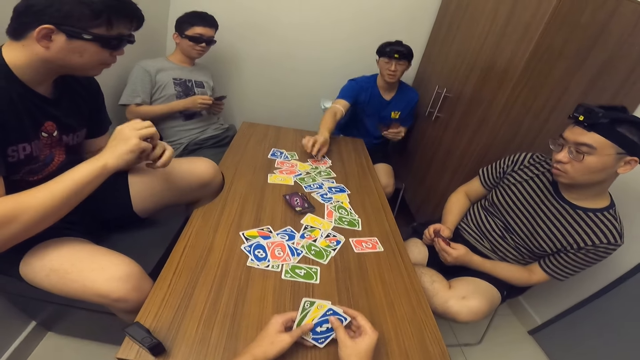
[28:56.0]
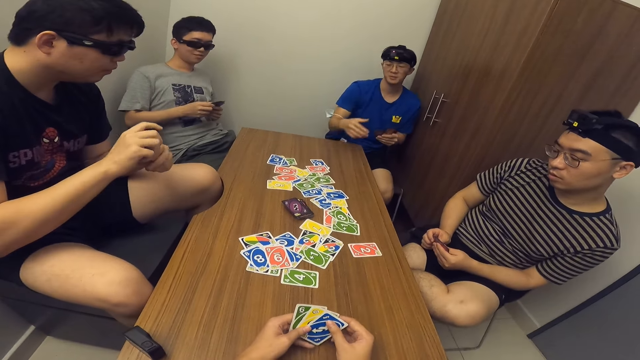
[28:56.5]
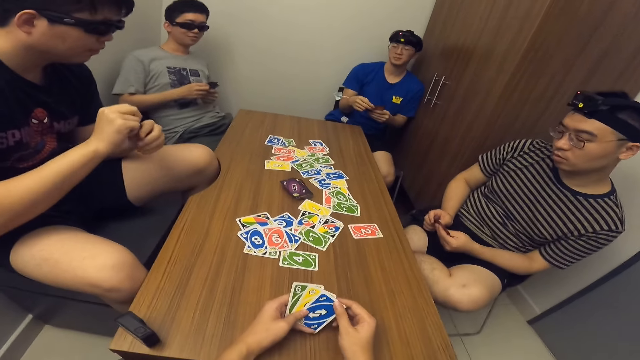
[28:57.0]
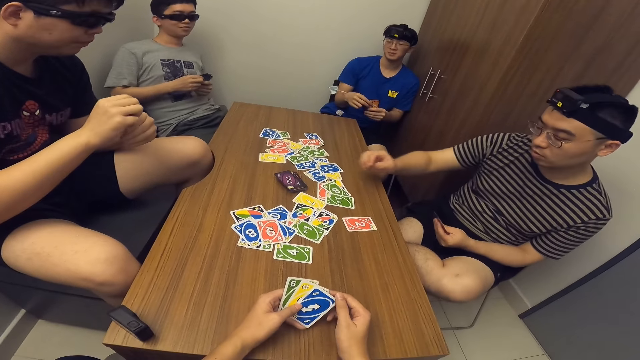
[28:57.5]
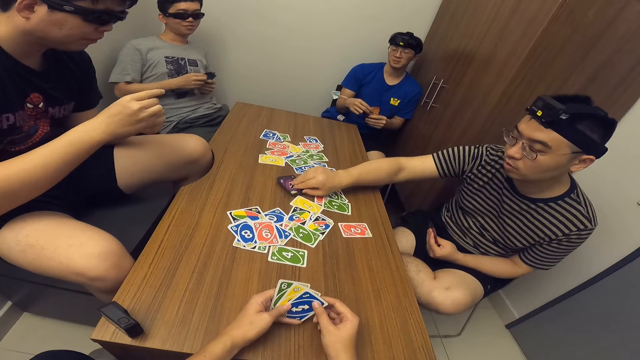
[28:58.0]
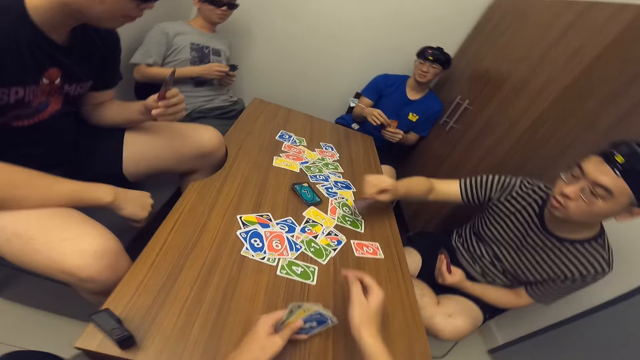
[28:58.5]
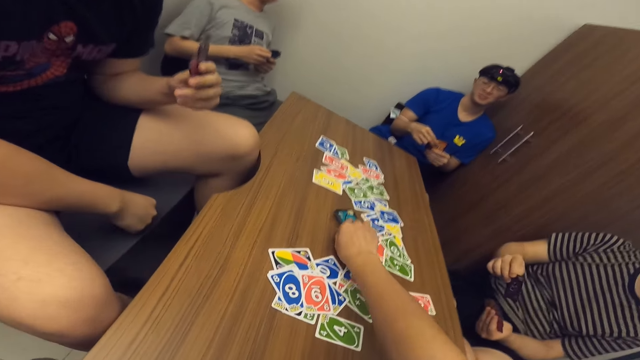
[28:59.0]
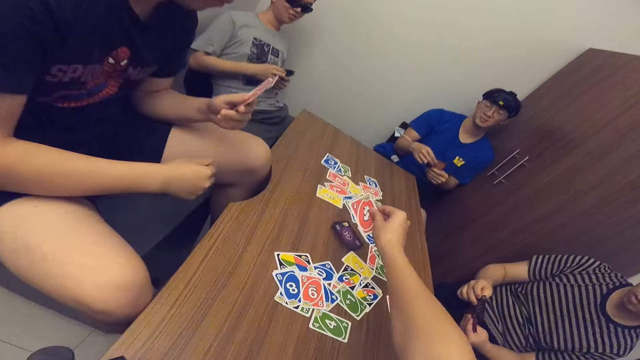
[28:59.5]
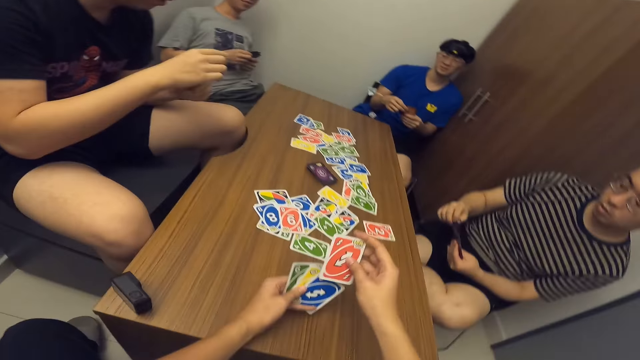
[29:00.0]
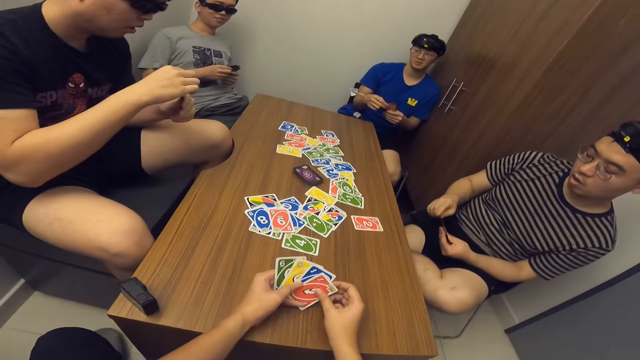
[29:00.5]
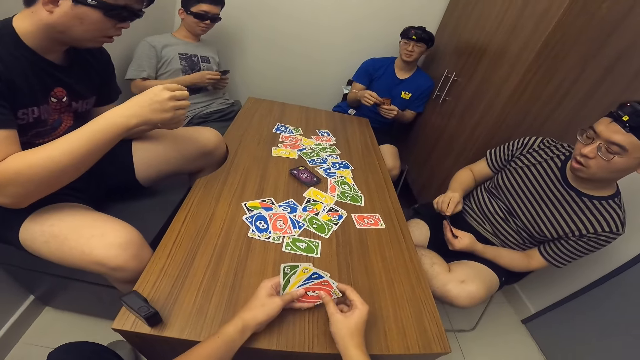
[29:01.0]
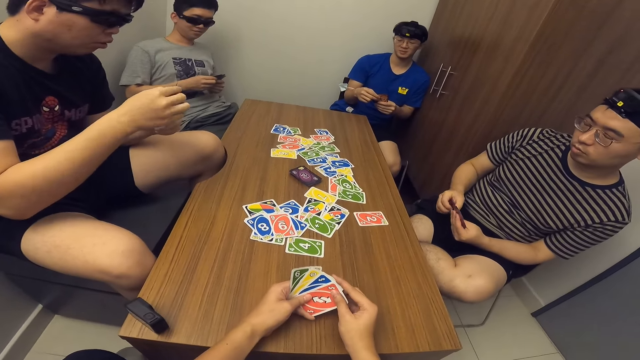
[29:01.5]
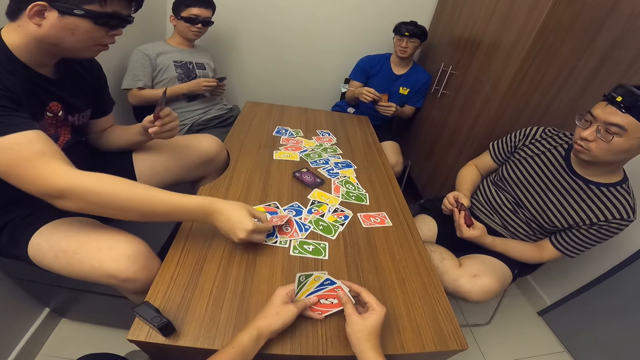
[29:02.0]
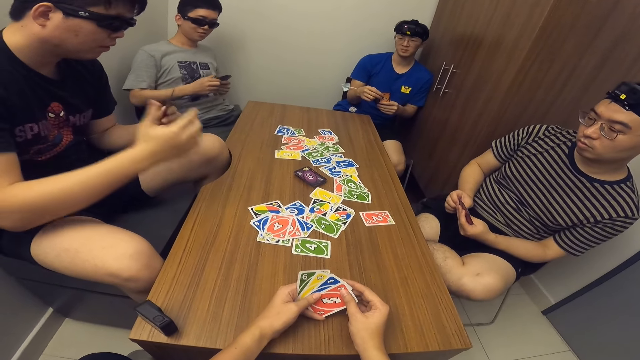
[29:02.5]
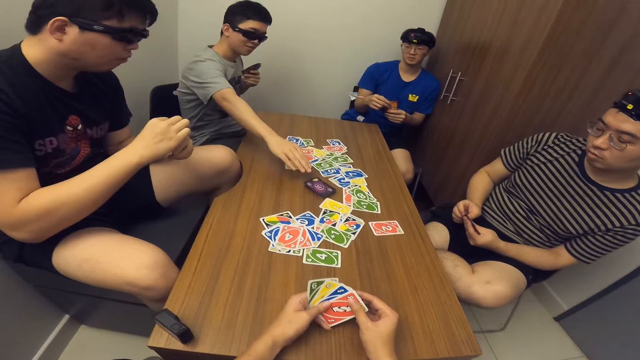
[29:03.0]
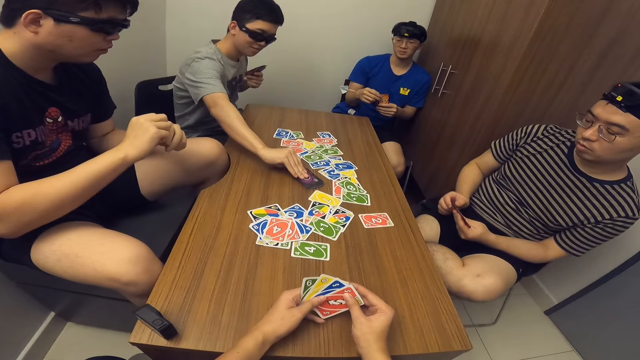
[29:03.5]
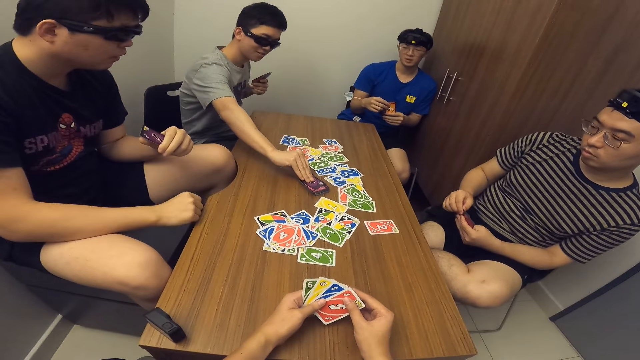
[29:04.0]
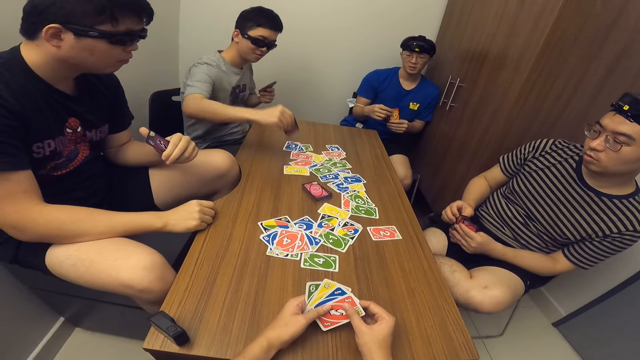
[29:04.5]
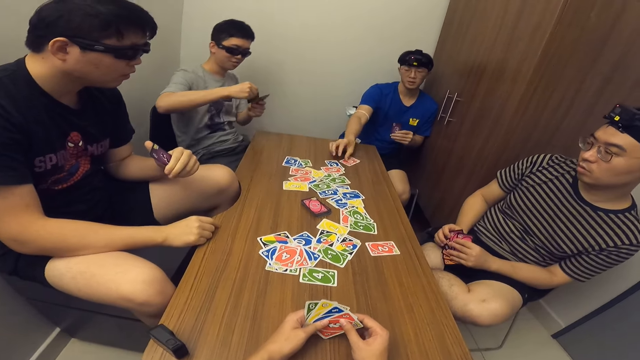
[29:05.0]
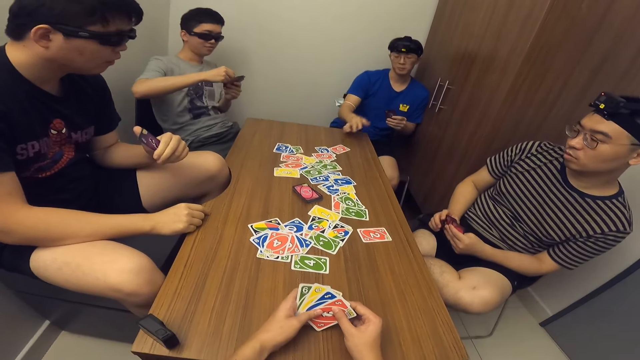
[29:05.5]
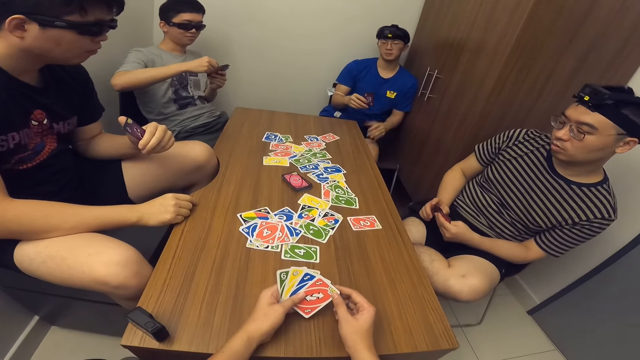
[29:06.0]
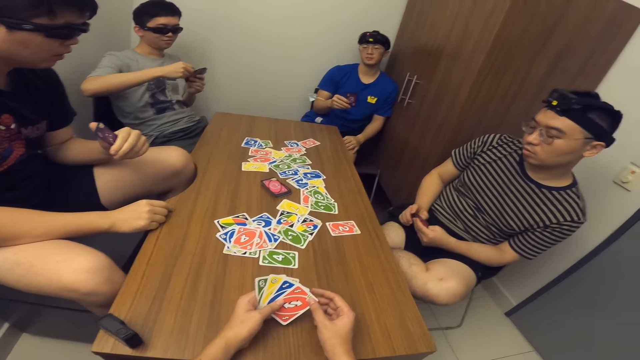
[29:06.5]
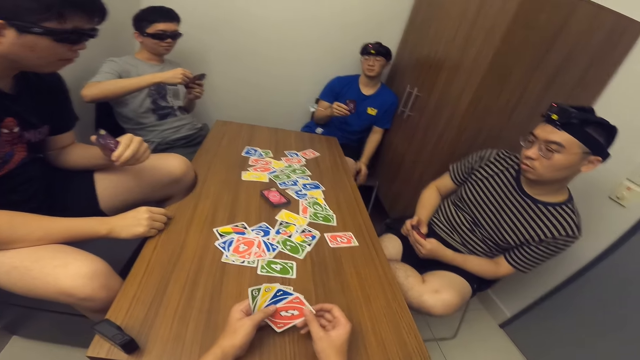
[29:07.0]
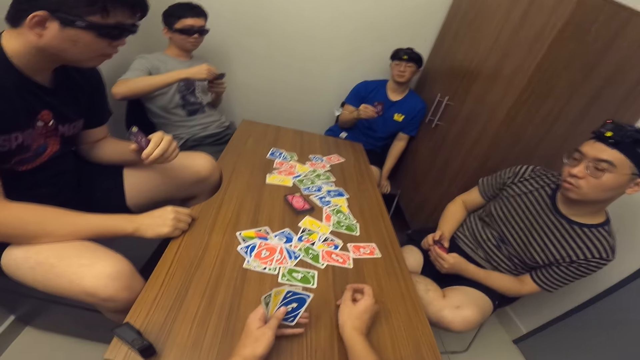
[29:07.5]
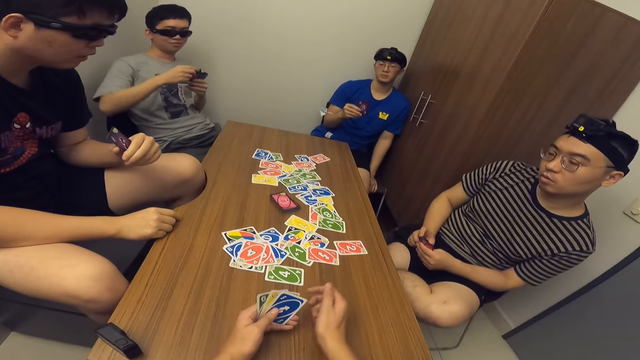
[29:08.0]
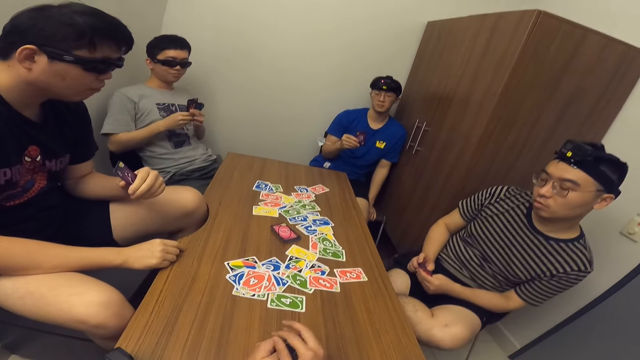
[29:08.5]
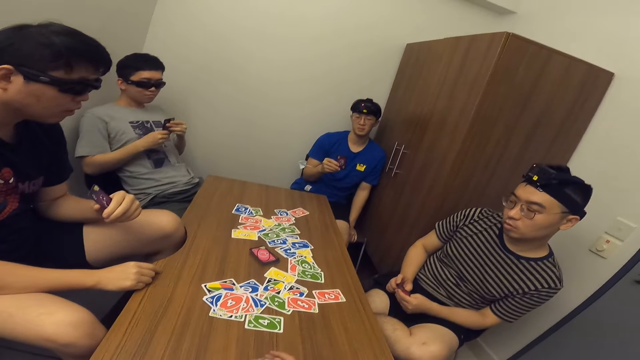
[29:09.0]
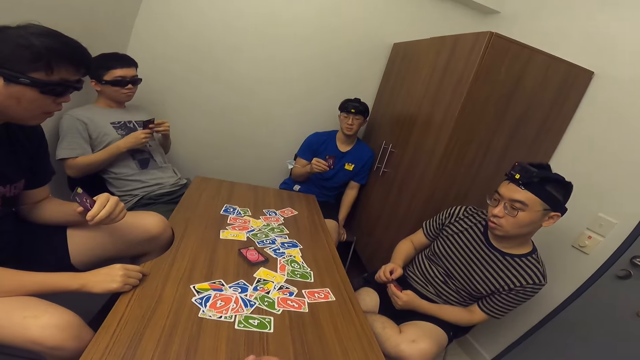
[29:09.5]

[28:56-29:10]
A man drops a card on the table with his right hand. Another man picks a card from the deck of cards on the table with his right hand. The camera wearer picks a card from the deck of cards on the table with his right hand. A third man drops a card on the table with his right hand. A fourth man picks a card from the deck of cards on the table with his right hand. The first man drops a card on the table with his right hand. The camera wearer drops a card on the table with his right hand.

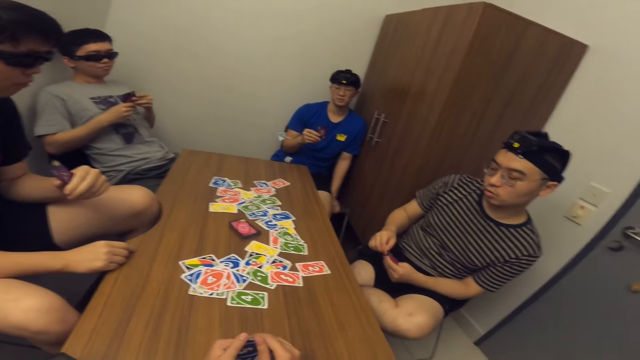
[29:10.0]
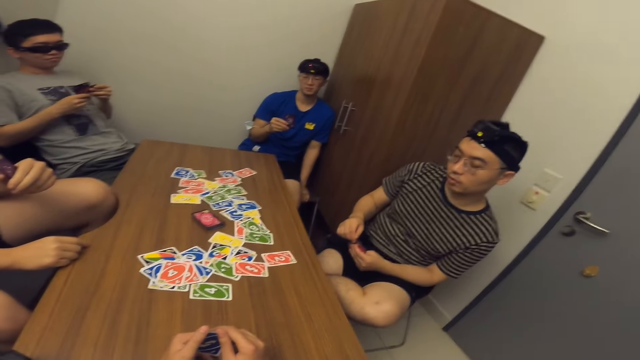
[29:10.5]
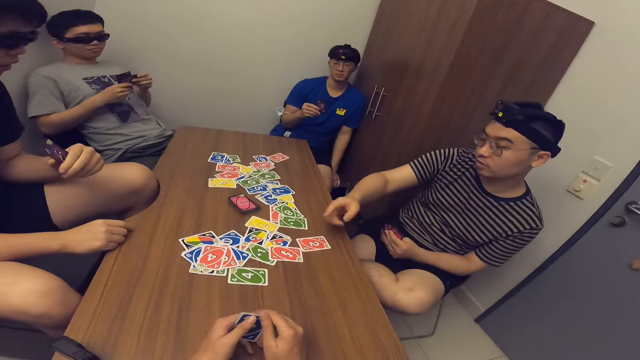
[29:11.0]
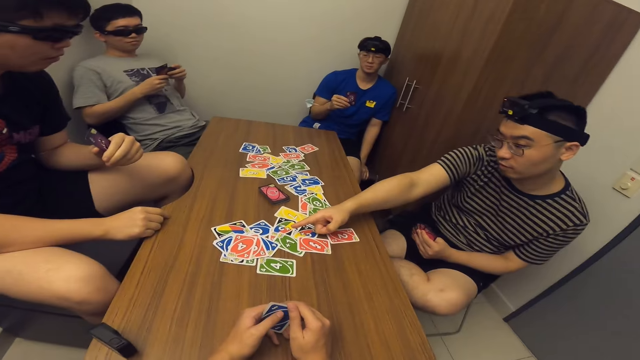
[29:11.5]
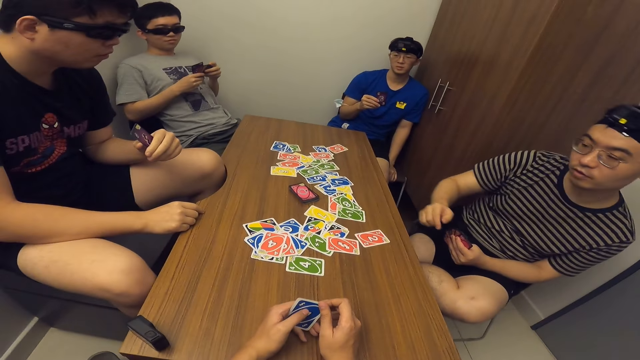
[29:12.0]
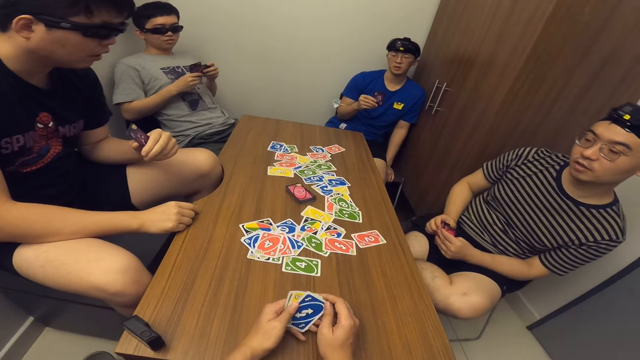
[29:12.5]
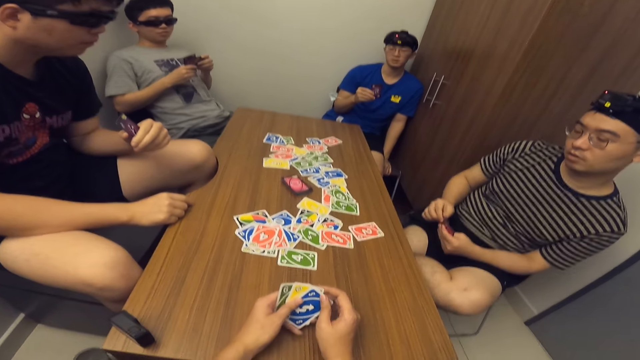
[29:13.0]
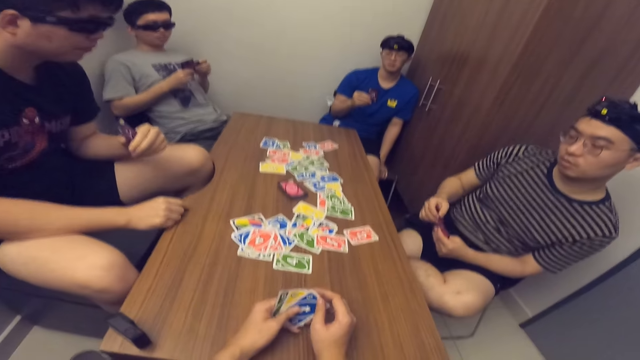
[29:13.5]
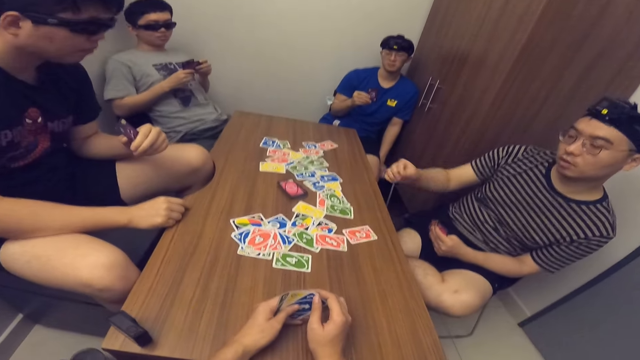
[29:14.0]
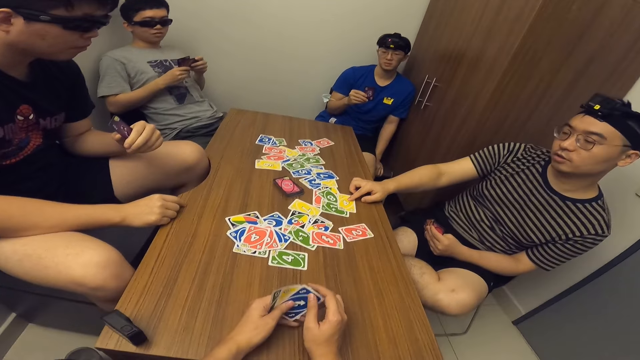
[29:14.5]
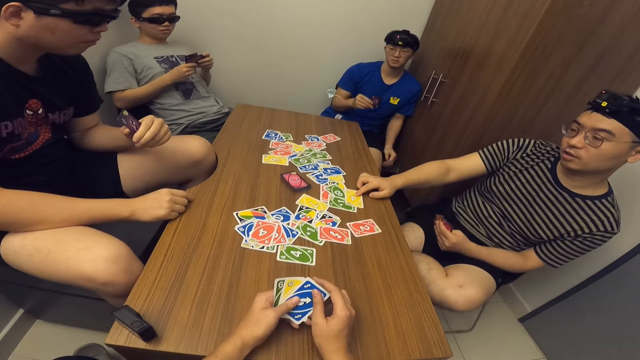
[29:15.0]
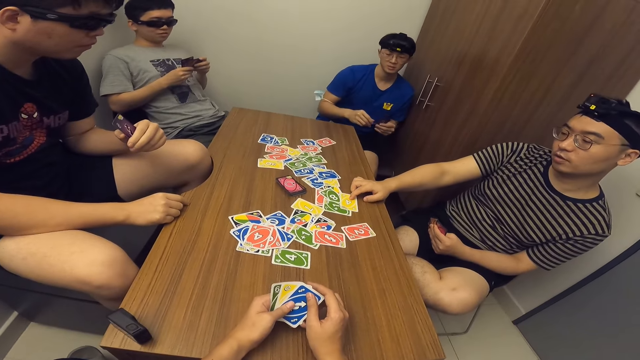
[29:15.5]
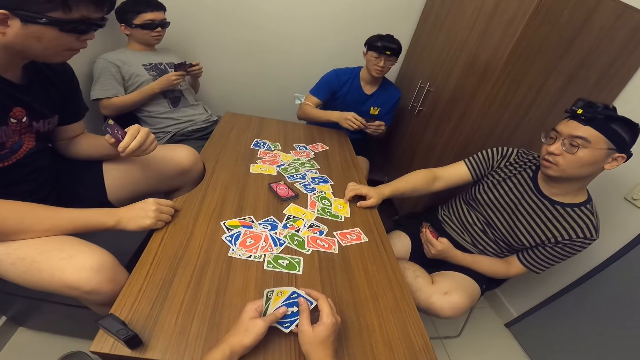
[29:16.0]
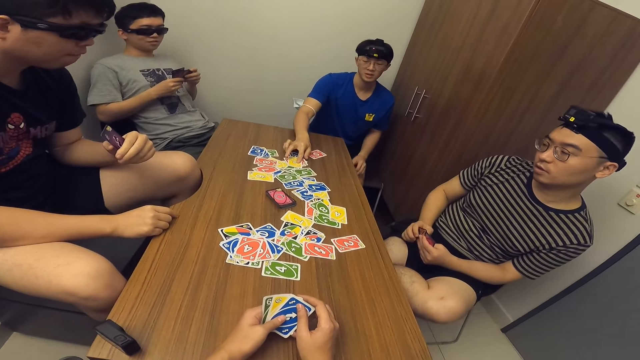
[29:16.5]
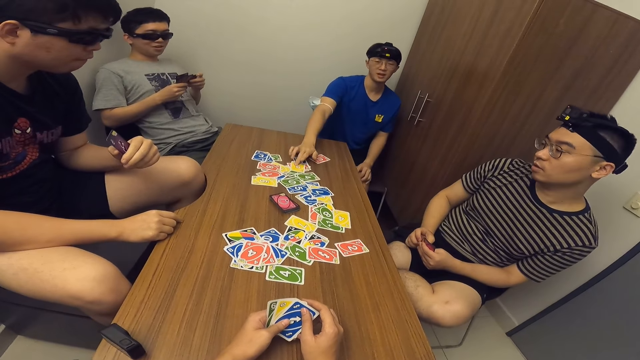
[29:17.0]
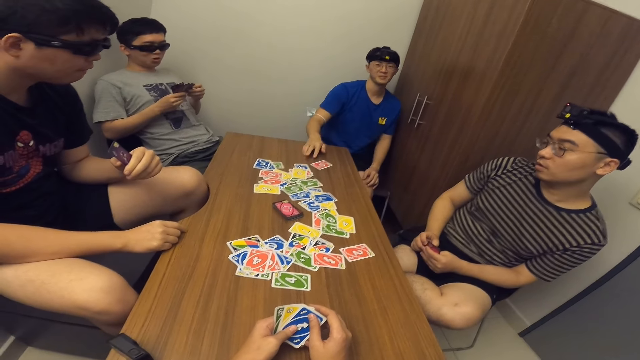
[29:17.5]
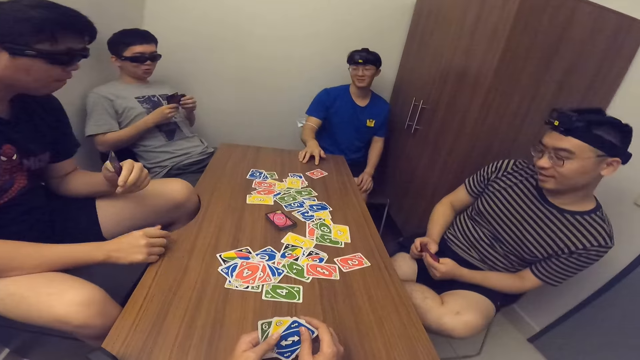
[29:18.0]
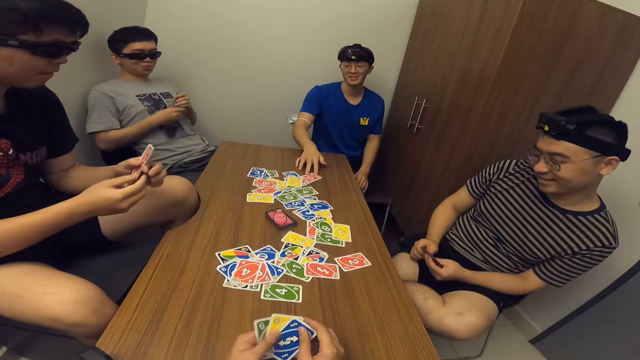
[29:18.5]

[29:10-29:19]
A man communicates with the camera wearer. The man points at a card on the table with his right hand and drops a card on the table with his right hand. Another man drops a card on the table with his right hand. The other man touches the cards.
